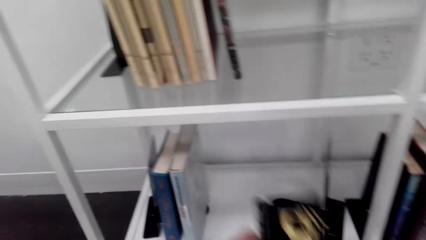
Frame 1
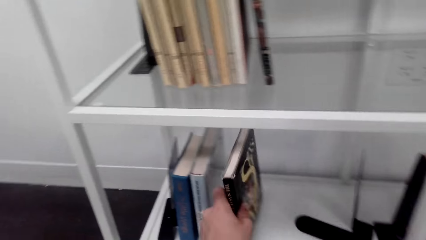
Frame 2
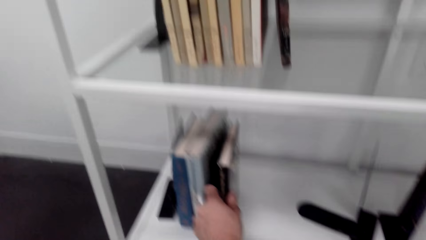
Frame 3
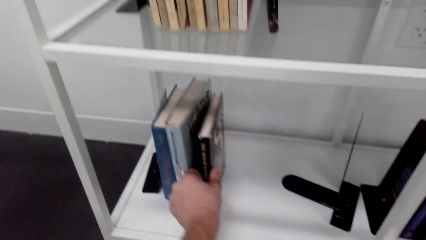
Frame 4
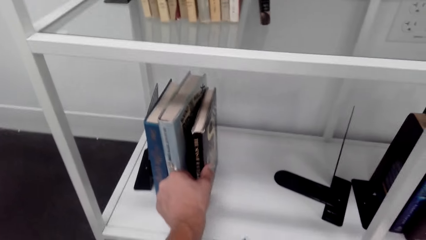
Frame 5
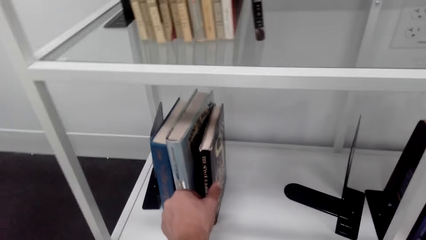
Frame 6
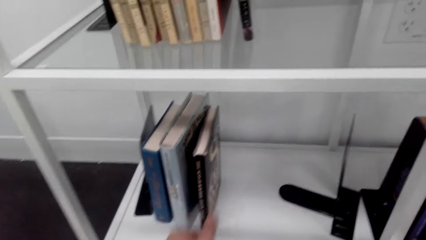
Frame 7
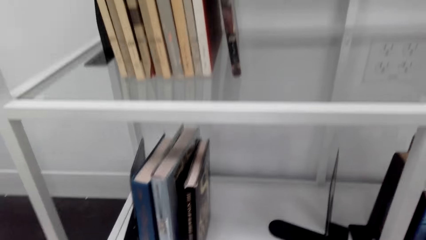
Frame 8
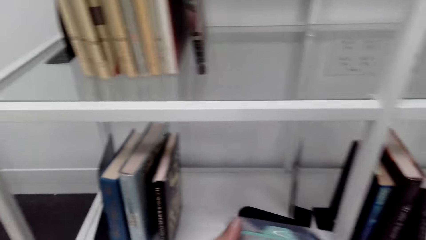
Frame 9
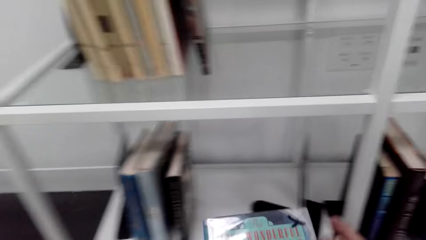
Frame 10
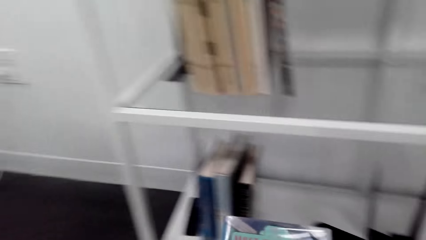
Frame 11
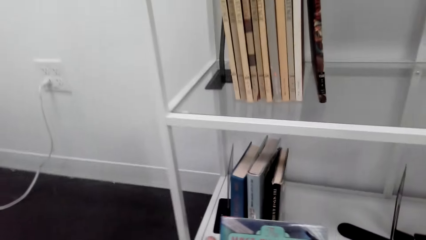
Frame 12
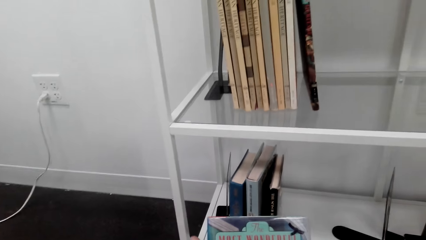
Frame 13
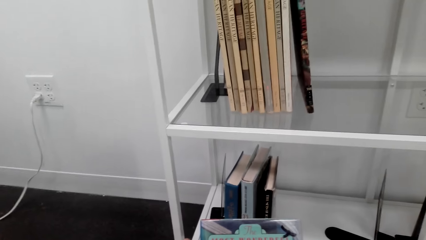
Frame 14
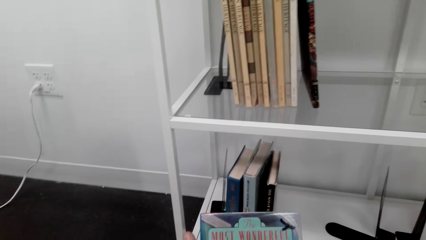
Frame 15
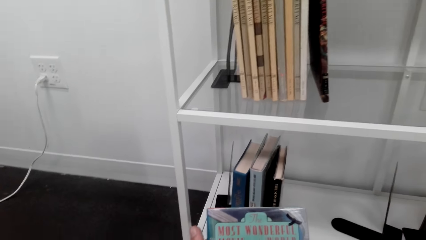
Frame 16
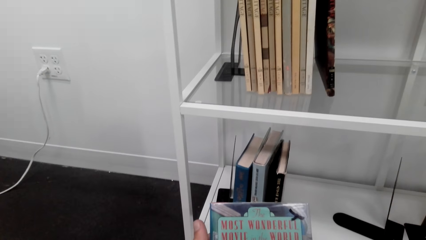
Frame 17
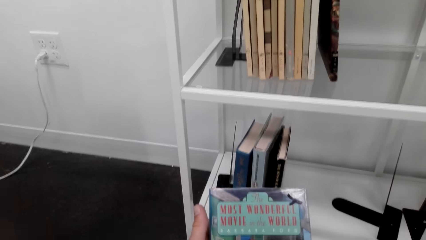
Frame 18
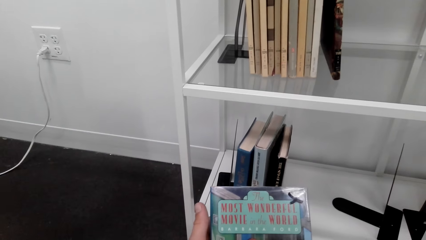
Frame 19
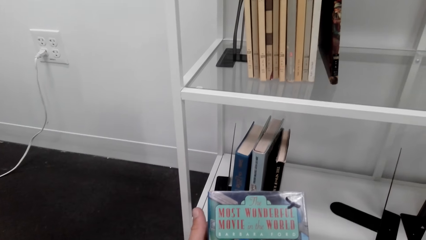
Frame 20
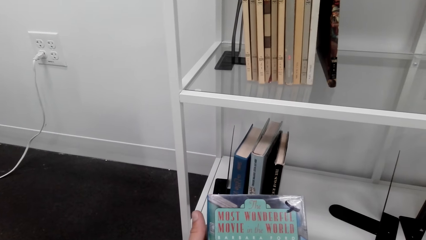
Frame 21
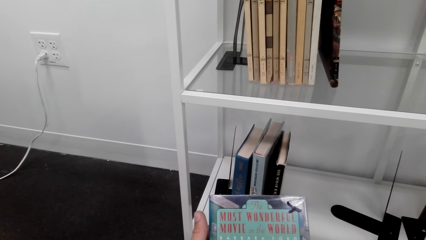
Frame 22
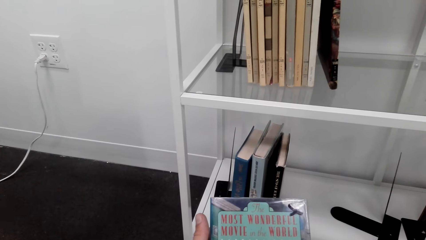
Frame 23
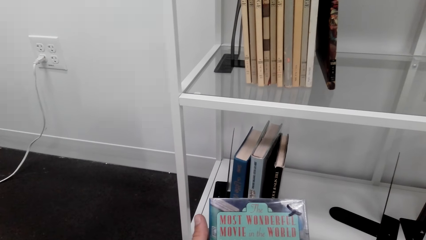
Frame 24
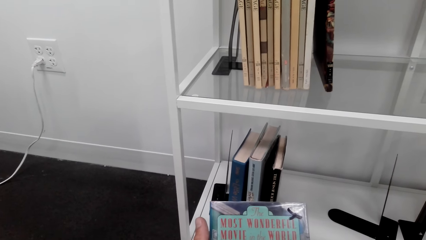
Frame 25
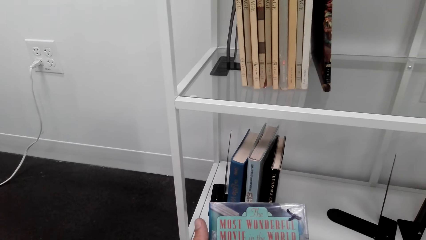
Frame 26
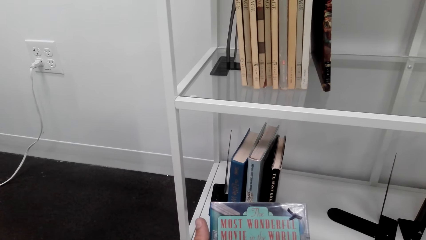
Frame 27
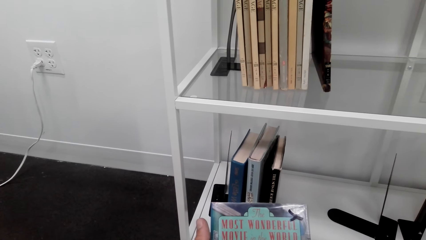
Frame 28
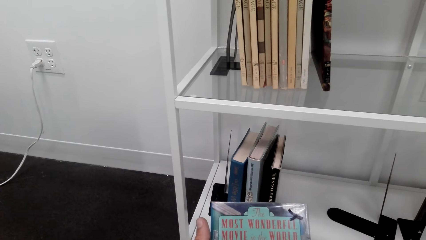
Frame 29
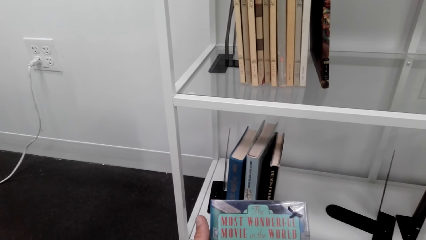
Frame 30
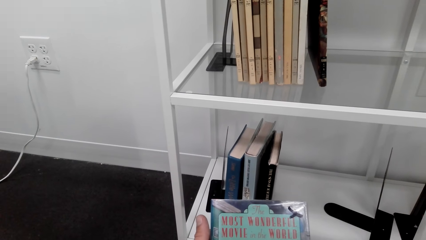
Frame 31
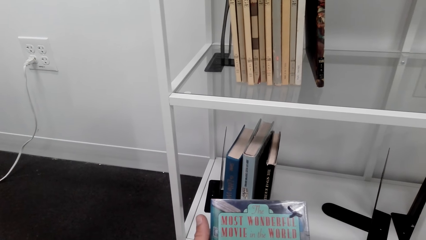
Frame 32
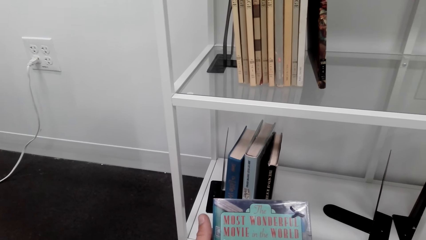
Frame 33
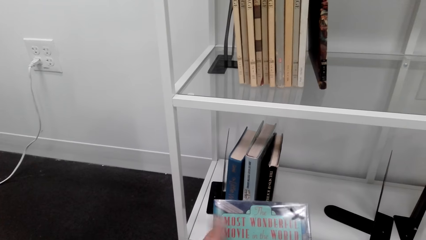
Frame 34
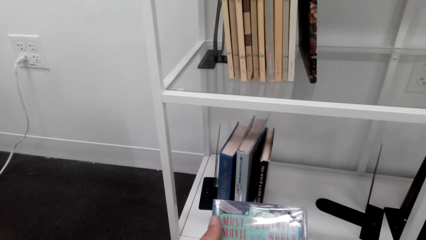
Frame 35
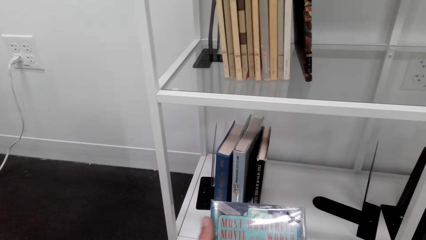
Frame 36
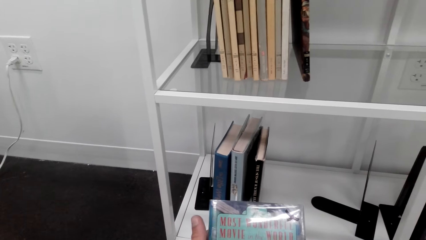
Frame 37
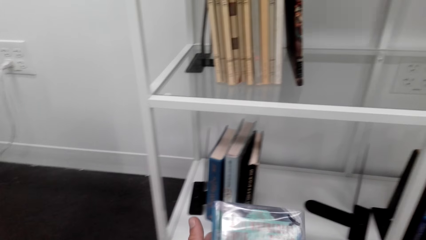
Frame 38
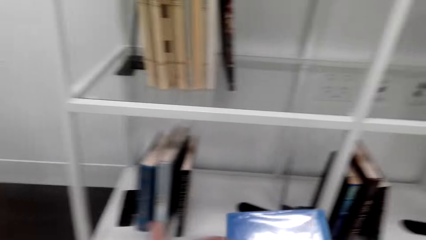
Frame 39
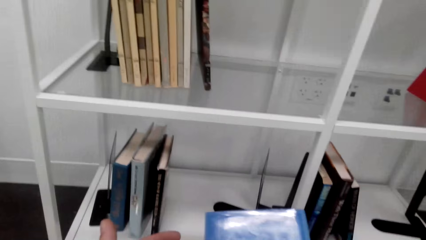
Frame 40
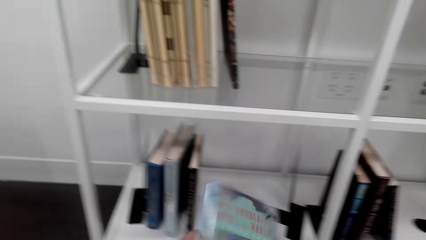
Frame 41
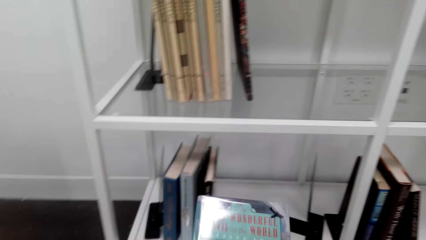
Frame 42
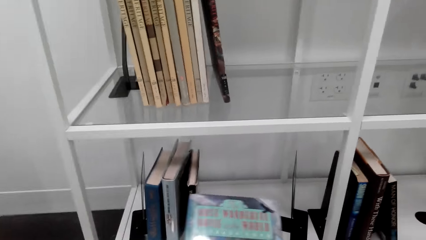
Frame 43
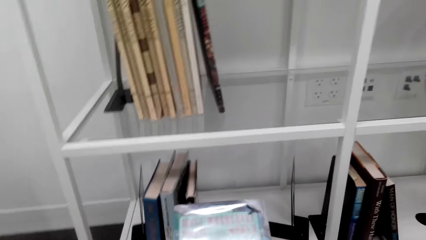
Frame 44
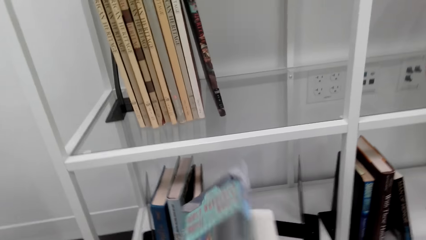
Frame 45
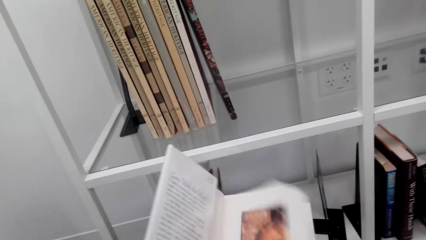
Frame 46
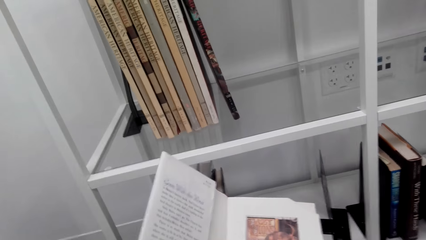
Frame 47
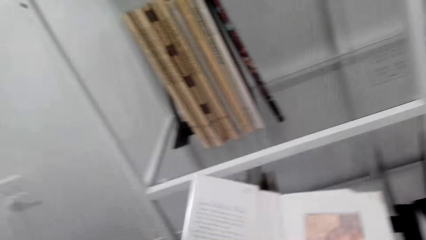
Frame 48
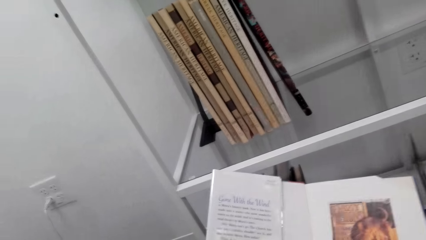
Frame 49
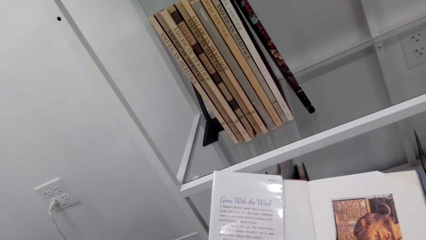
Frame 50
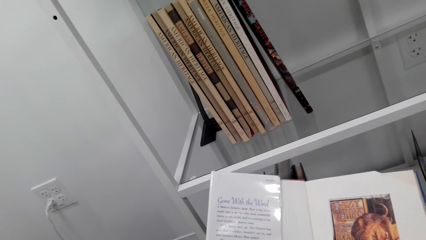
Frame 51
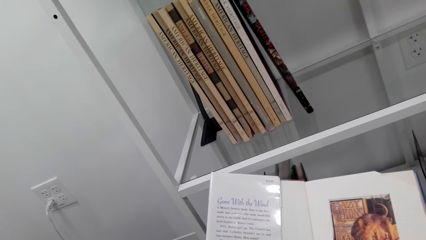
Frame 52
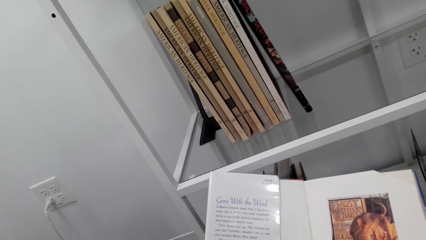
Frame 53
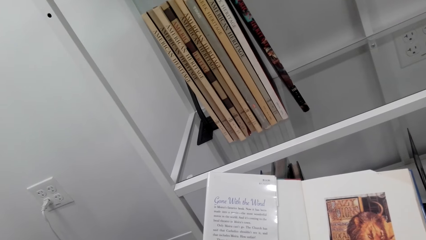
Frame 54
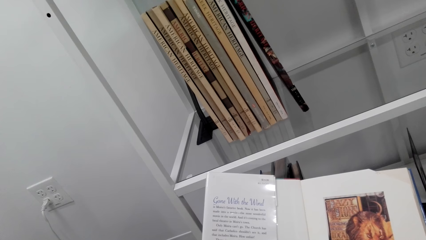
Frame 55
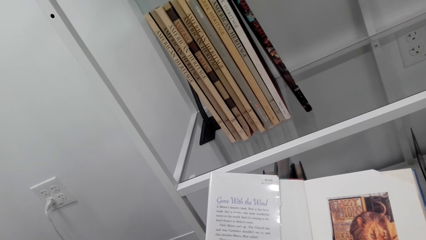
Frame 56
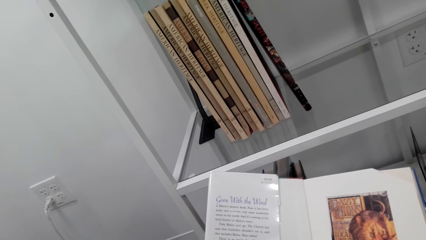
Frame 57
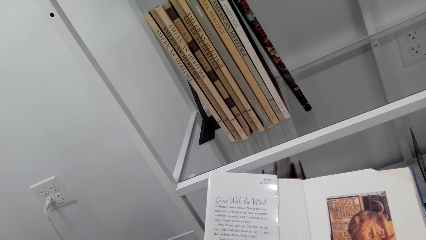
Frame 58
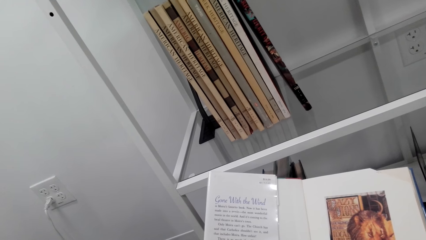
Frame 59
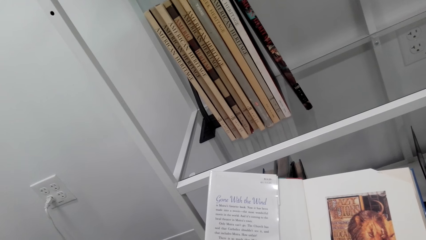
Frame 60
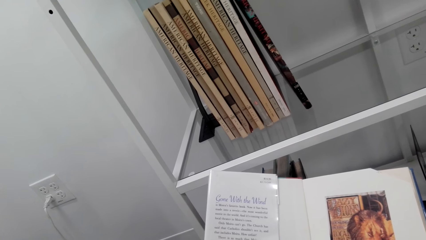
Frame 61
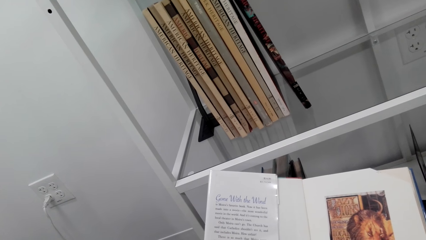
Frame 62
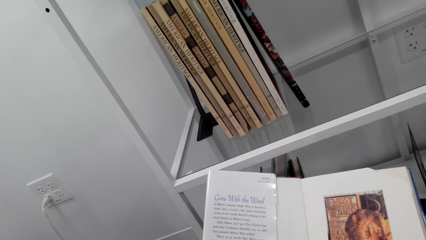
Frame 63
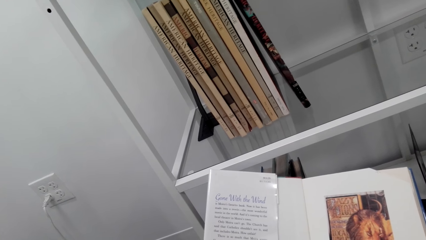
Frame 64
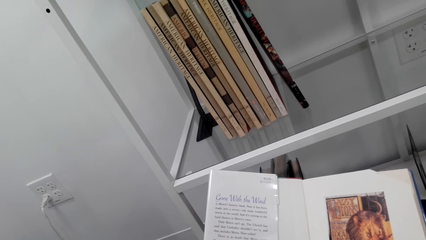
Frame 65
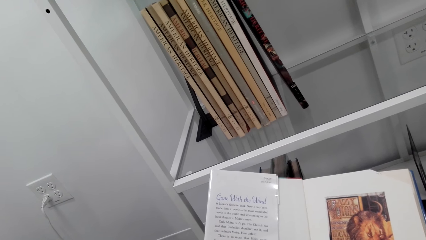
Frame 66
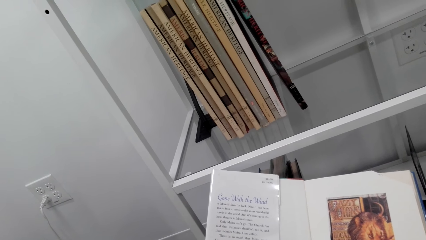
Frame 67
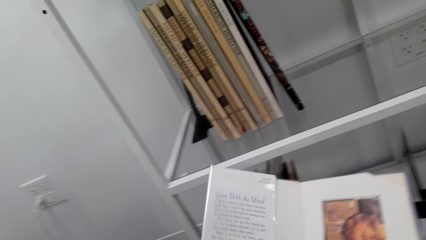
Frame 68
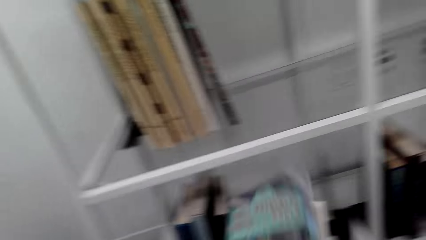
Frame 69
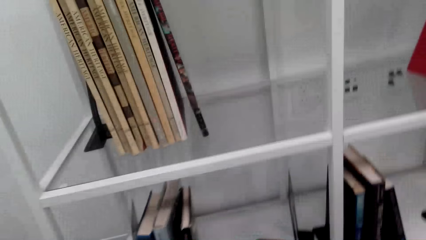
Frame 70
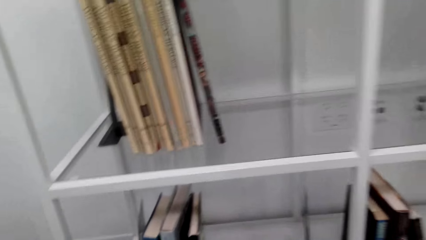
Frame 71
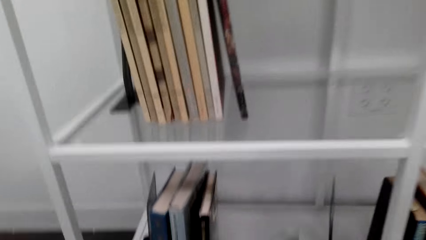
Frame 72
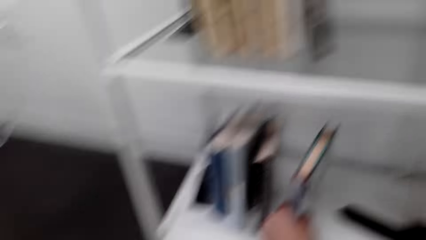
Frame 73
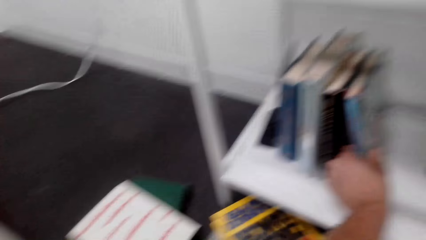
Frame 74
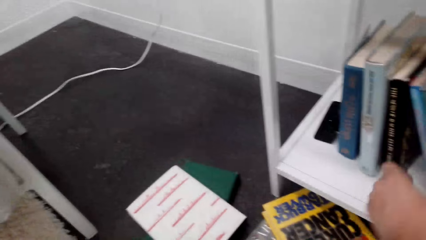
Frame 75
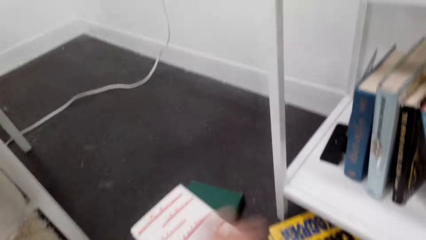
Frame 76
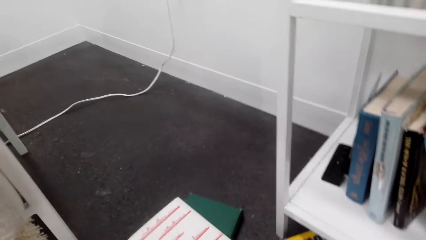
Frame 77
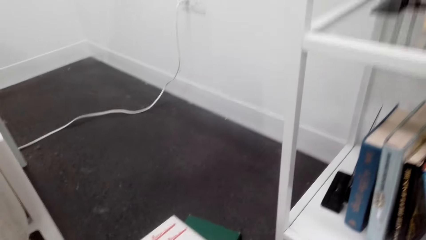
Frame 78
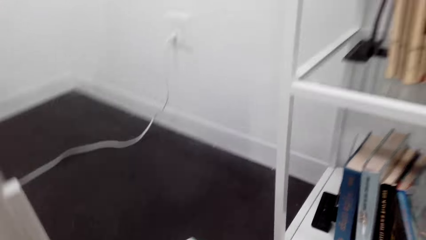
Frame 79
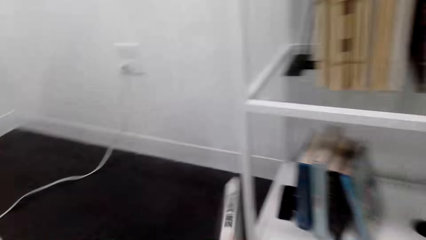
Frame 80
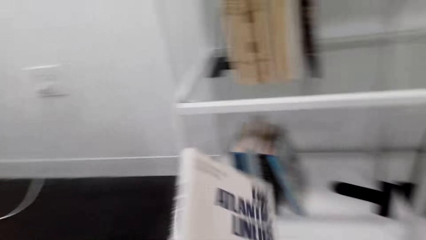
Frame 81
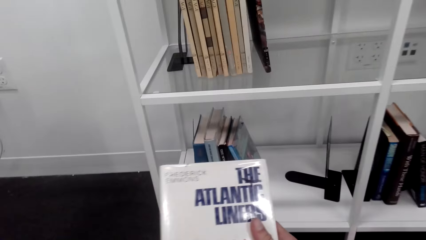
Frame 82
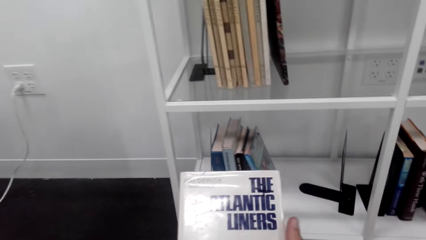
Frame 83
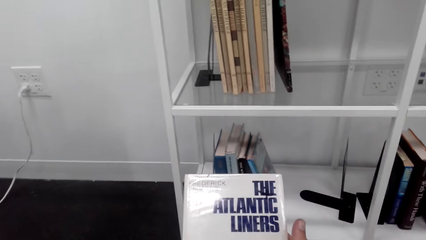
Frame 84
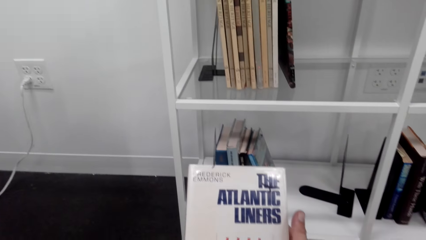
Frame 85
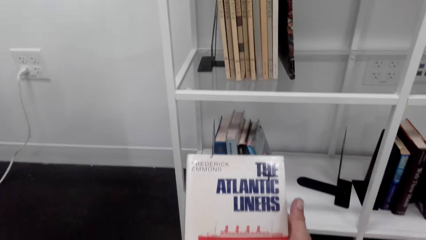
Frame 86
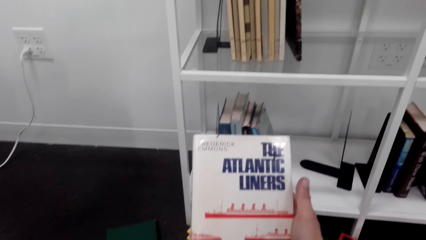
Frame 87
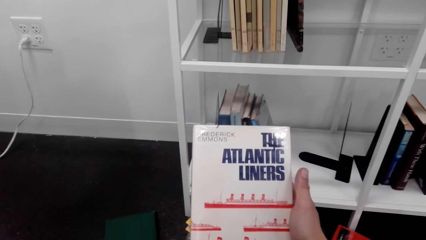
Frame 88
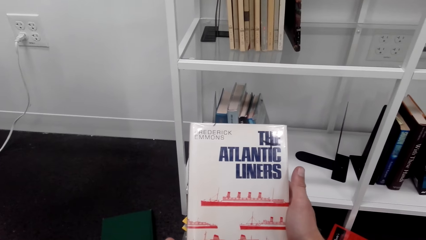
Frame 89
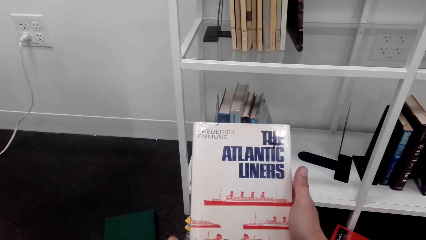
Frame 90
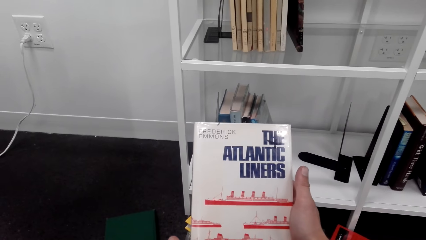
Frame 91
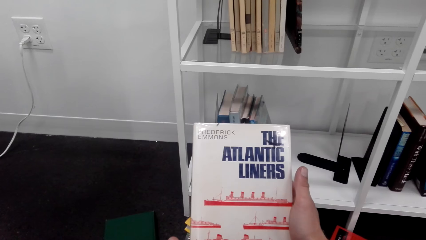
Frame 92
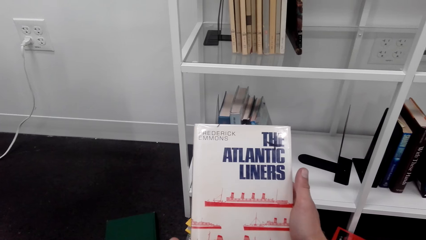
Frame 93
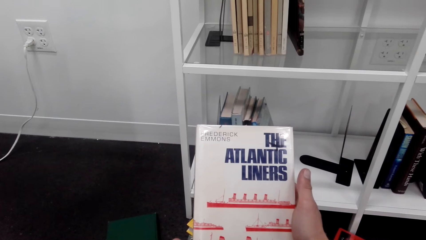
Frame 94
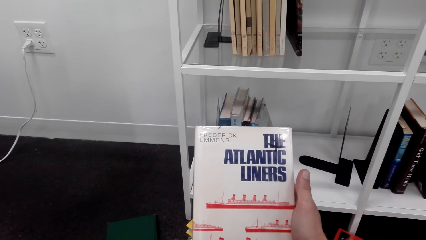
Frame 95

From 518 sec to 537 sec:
The camera wearer arranges the book on the bookshelf. They put the book in the shelf. They read the book cover. They look on the book cover. They turn the book, open the book, read in the book and close the book. They arrange the book on the bookshelf. They put the book in the shelf. They read the book cover.
